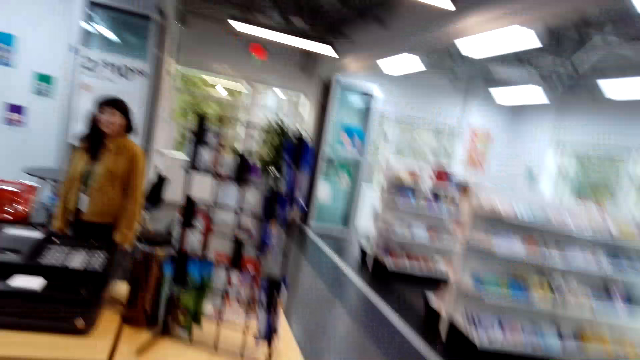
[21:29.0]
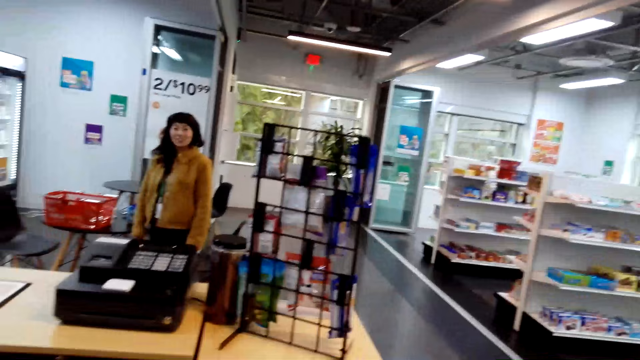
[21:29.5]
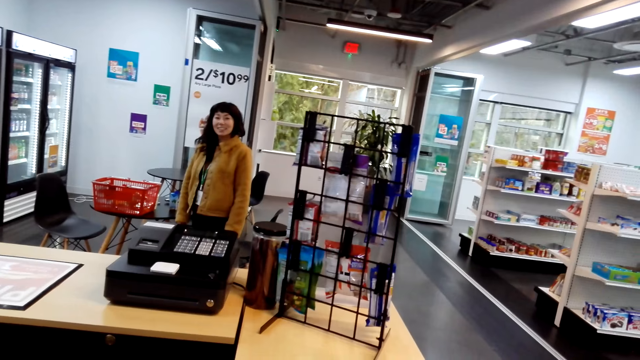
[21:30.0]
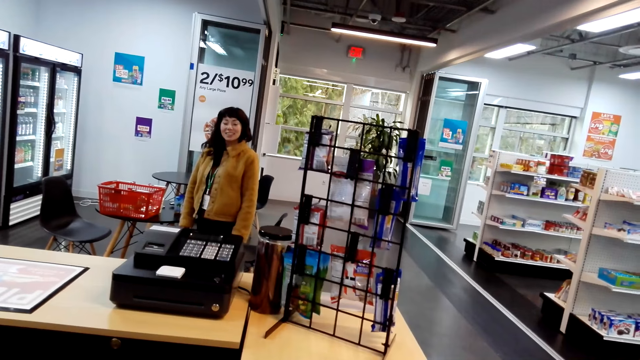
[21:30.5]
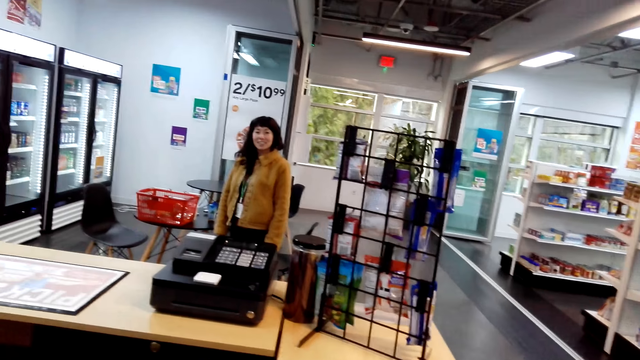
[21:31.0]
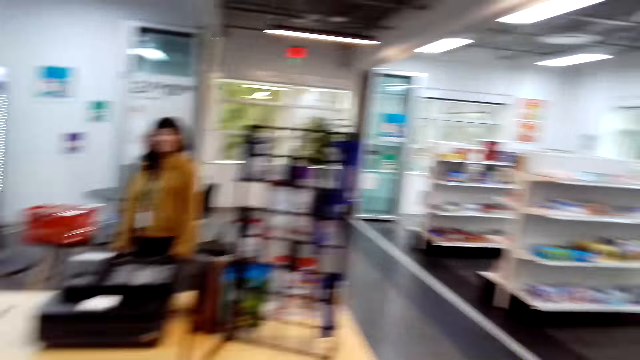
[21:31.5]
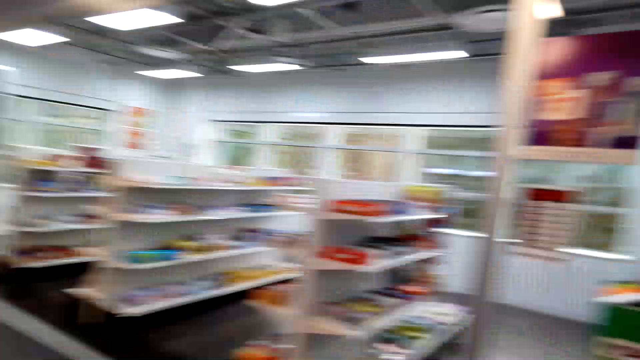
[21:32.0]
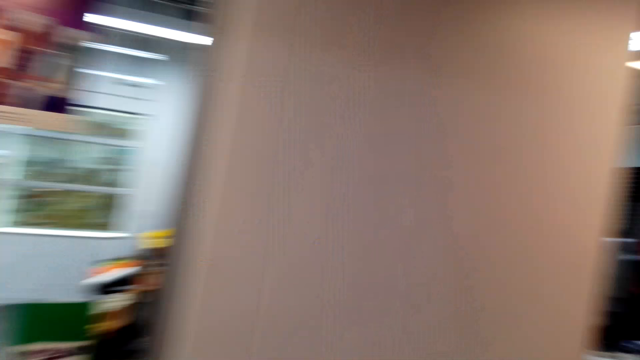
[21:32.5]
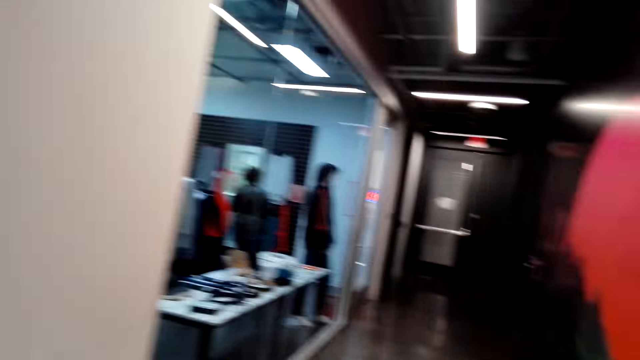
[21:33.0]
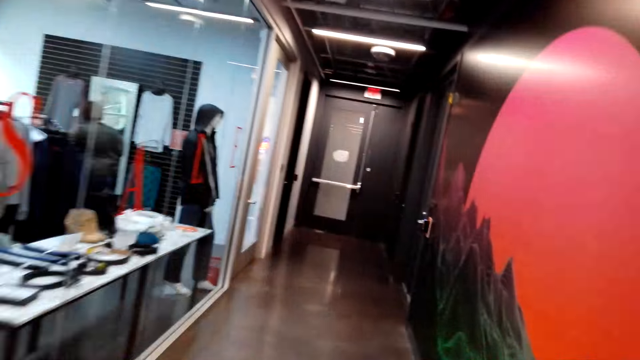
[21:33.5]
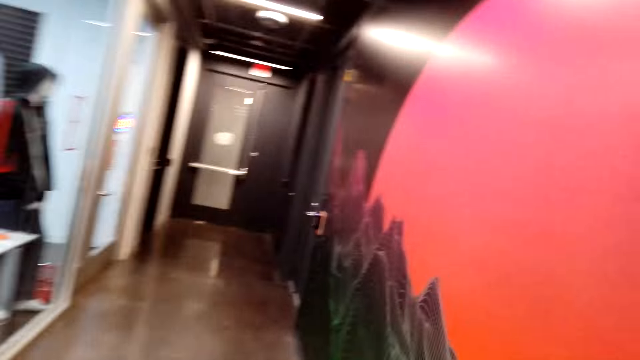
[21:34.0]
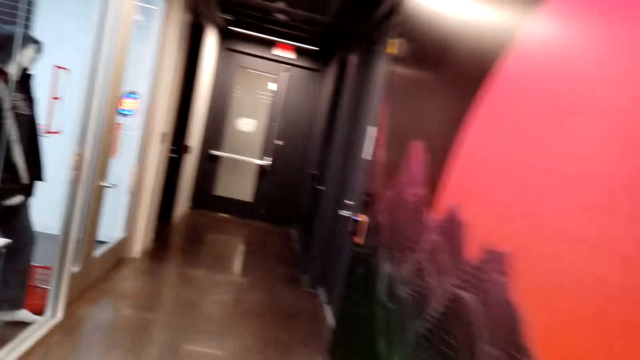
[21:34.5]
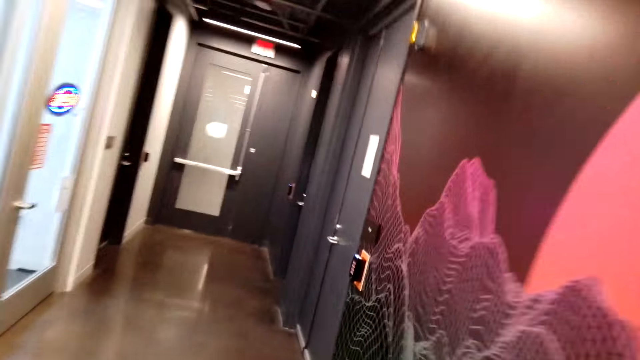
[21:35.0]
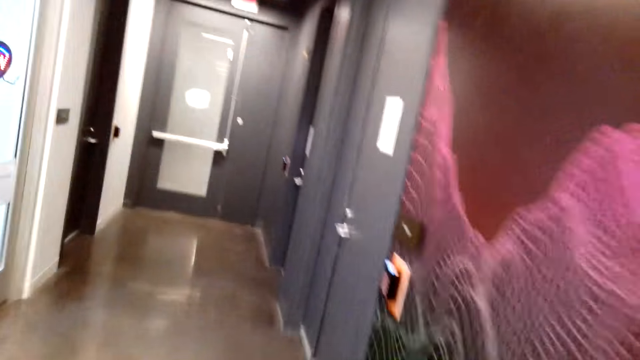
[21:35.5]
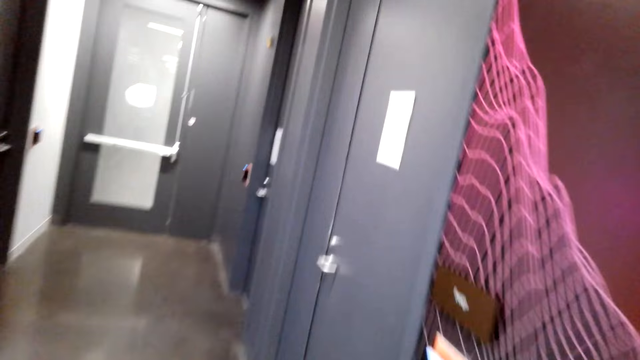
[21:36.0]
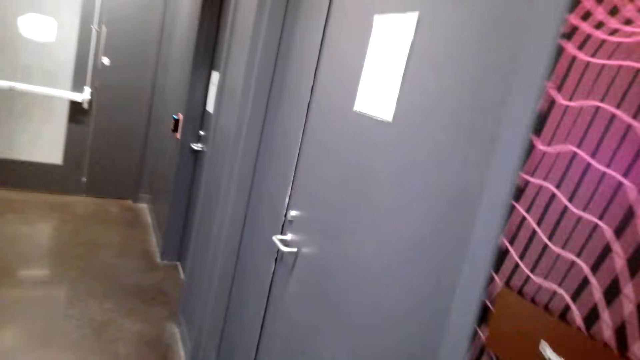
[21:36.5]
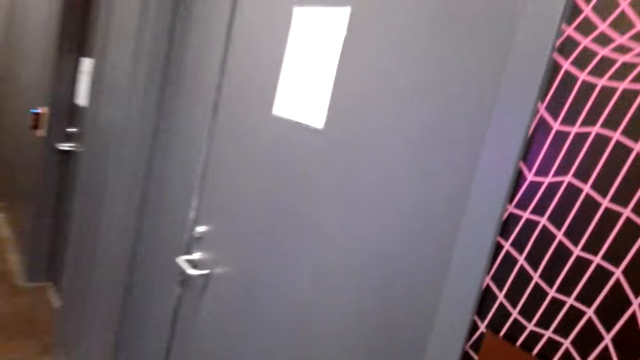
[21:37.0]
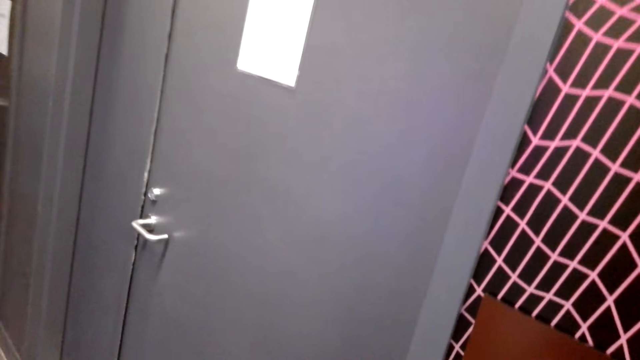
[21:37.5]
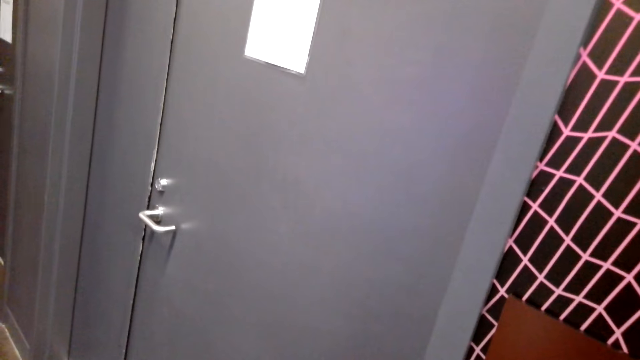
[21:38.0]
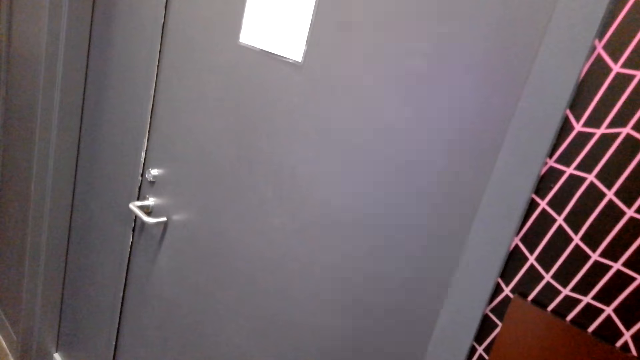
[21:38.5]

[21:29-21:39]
A cashier stares at the camera wearer. The camera wearer walks in the supermarket.

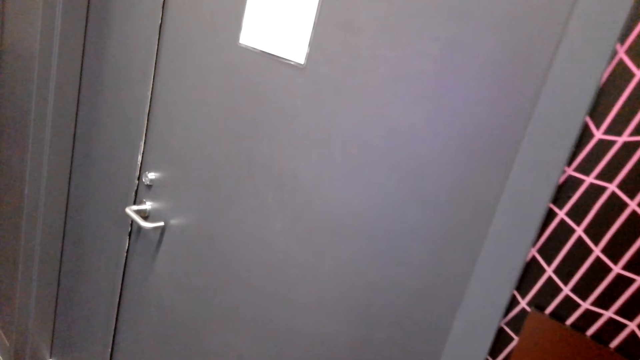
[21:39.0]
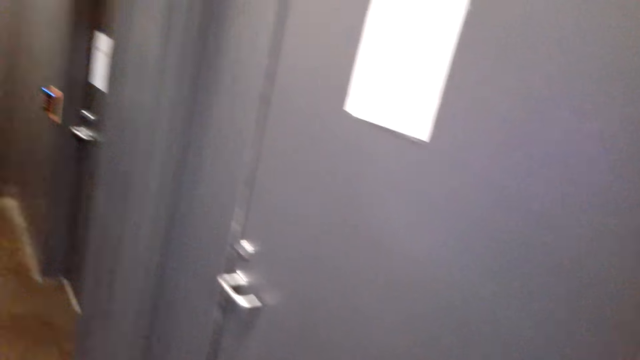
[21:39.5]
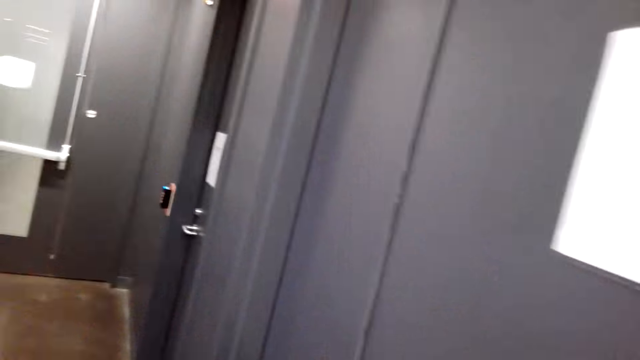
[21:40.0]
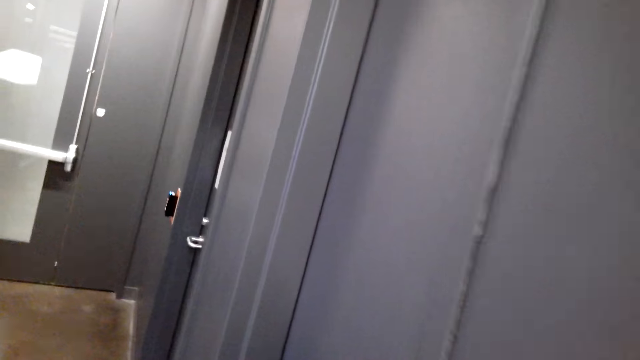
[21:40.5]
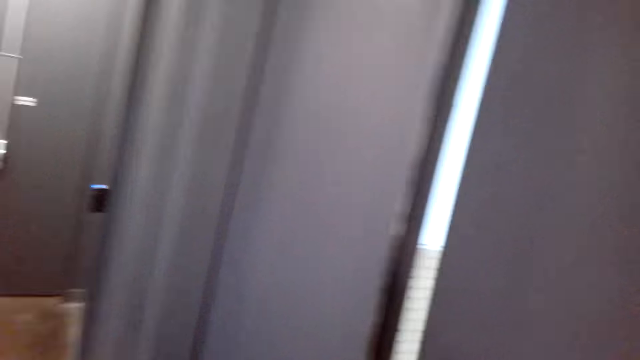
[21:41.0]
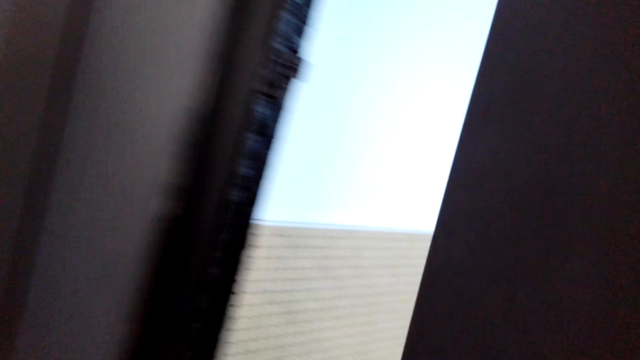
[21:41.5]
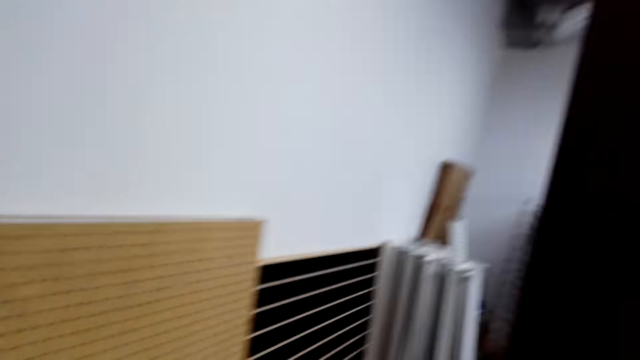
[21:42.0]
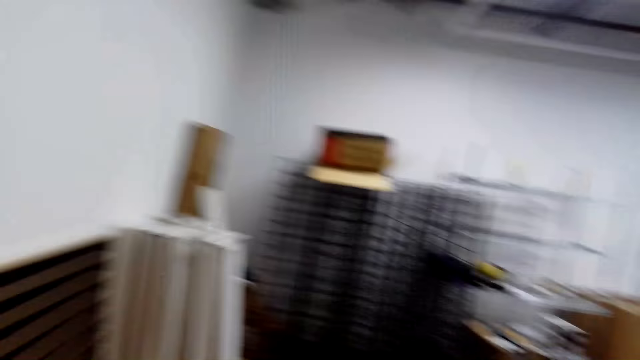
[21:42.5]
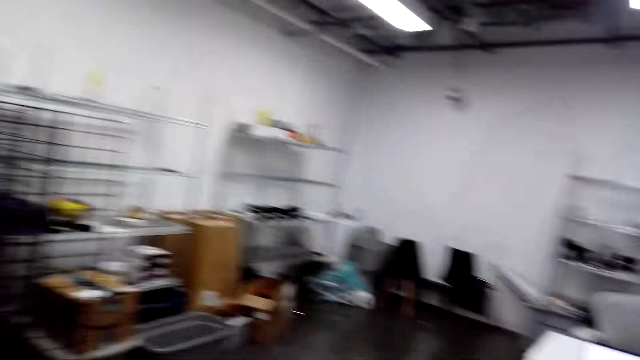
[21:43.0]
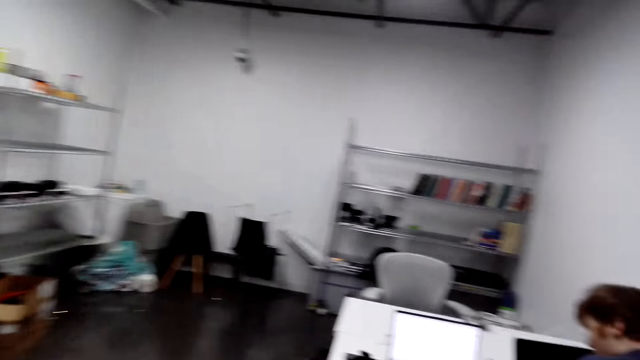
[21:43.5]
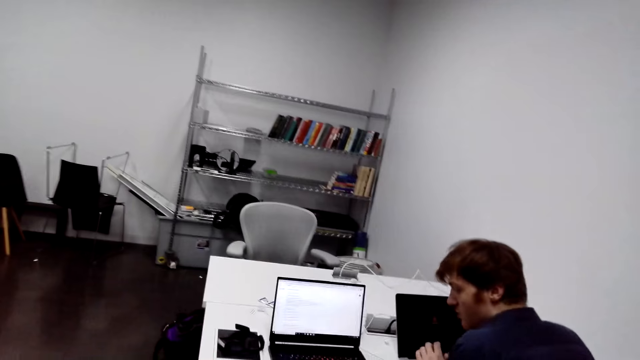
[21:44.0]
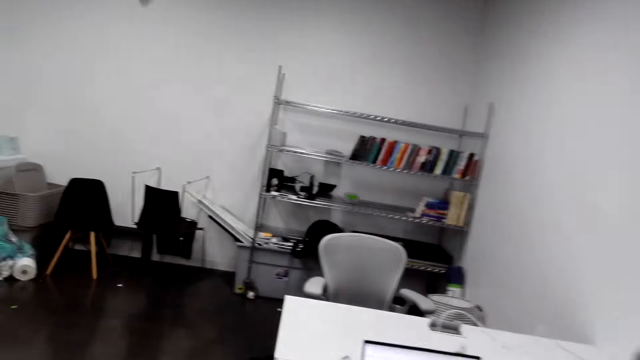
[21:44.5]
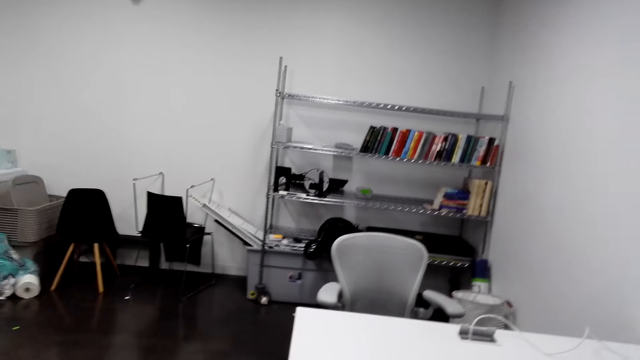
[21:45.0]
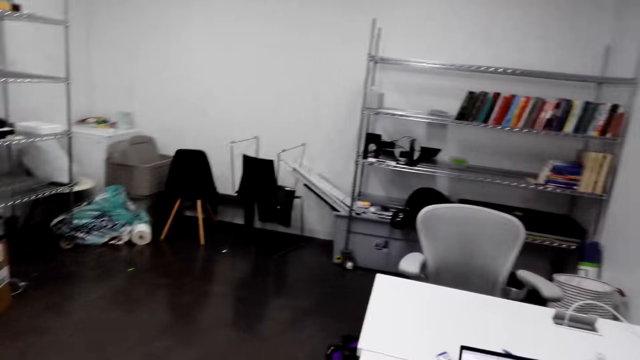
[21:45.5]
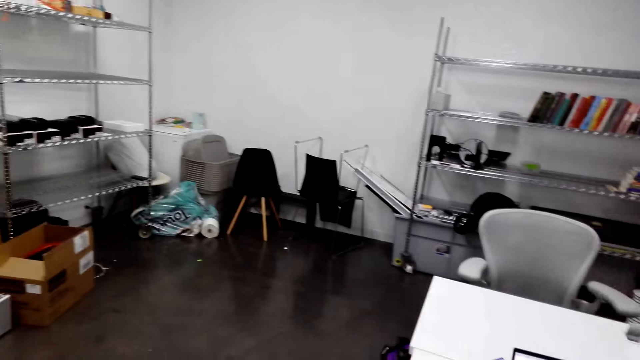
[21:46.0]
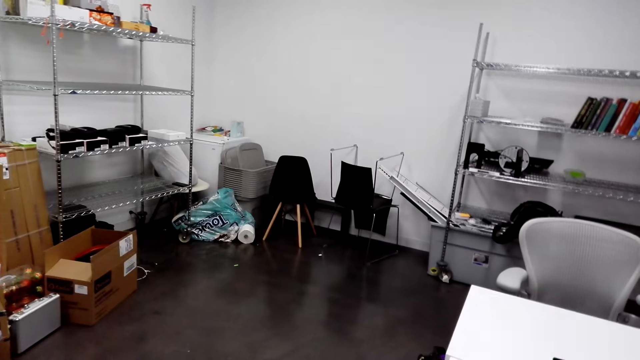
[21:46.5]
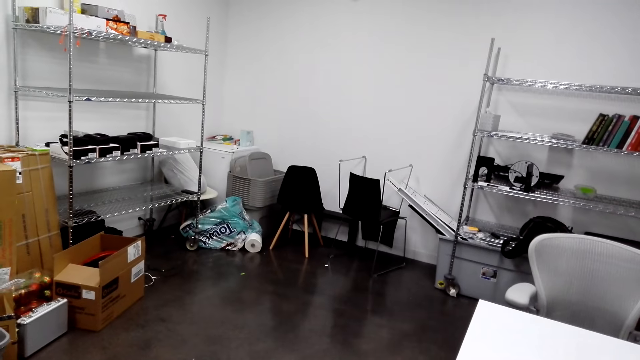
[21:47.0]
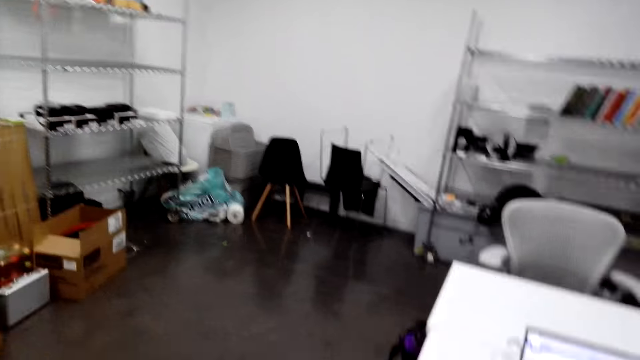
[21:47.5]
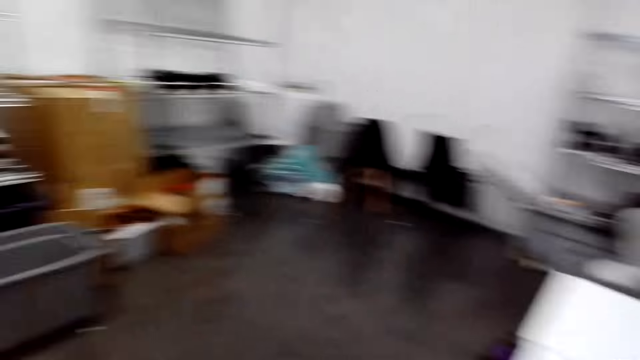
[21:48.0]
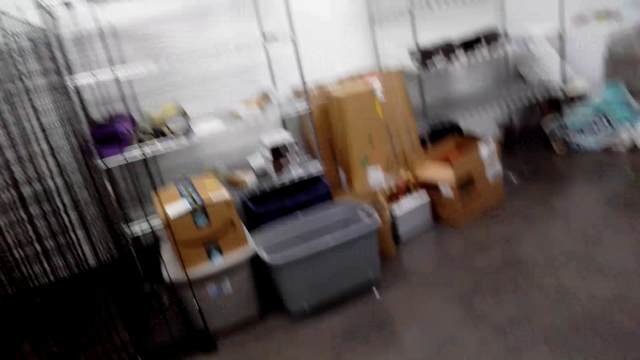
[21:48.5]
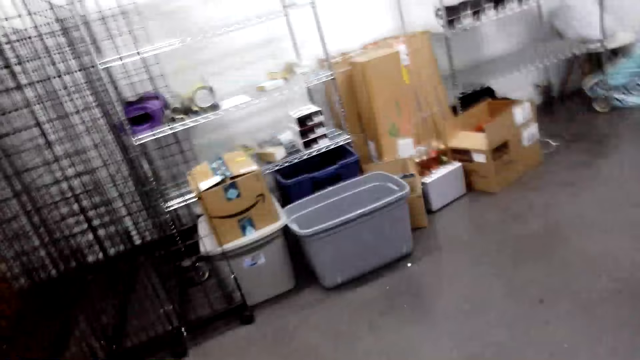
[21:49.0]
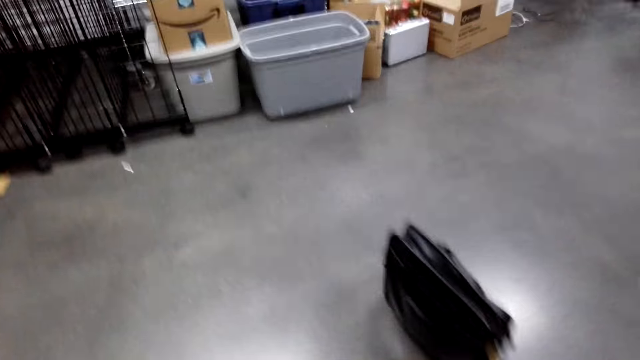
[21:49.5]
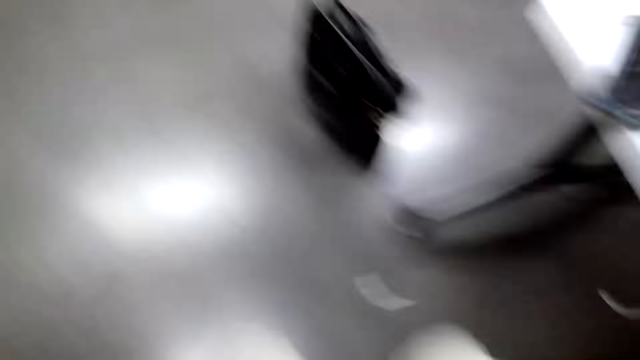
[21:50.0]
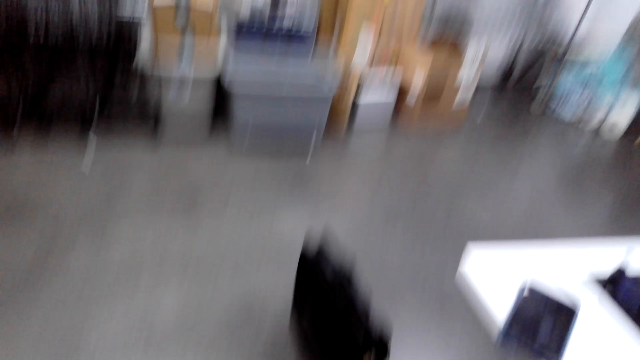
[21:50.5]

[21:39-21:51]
The camera wearer opens the door. A woman cashier opens the door. The camera wearer interacts with a man. They walk in the room.
